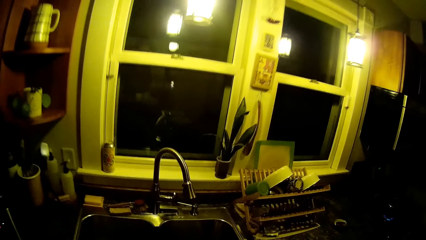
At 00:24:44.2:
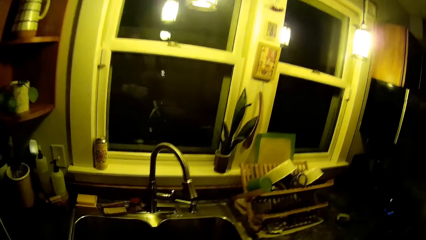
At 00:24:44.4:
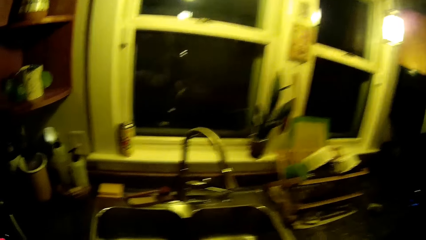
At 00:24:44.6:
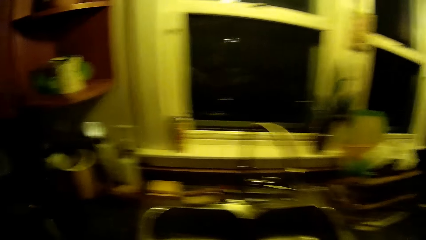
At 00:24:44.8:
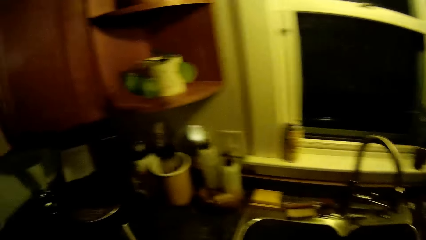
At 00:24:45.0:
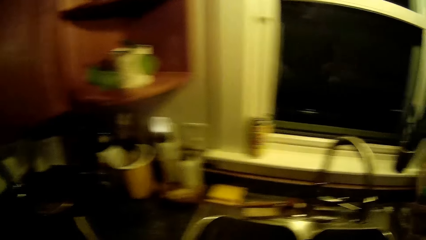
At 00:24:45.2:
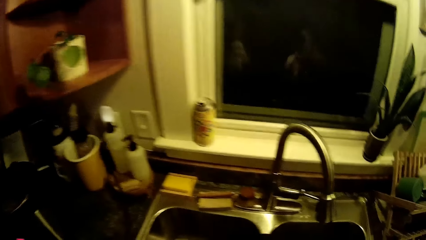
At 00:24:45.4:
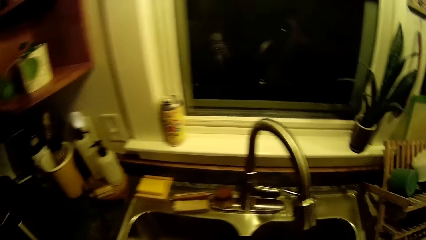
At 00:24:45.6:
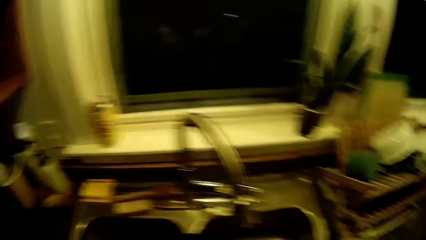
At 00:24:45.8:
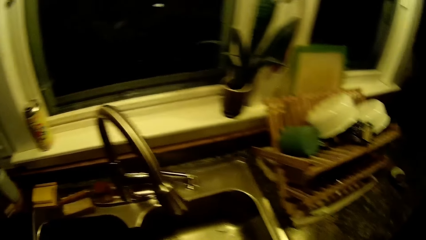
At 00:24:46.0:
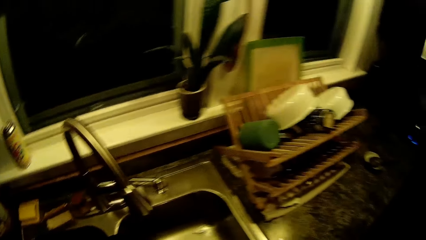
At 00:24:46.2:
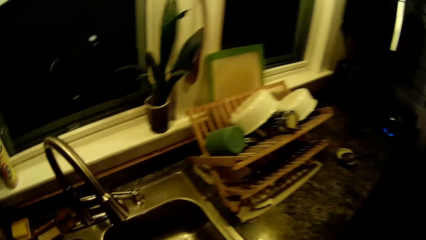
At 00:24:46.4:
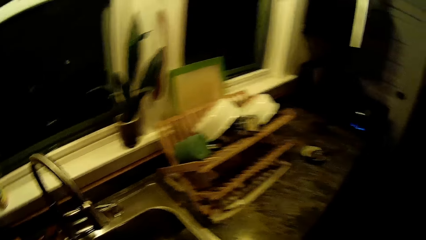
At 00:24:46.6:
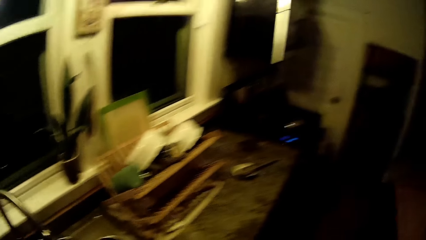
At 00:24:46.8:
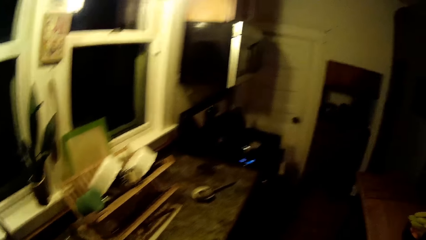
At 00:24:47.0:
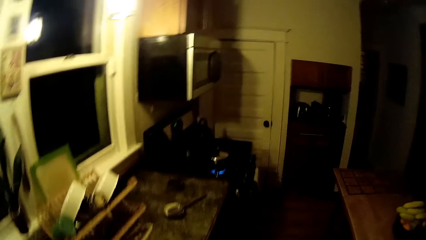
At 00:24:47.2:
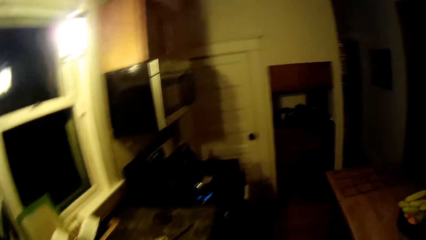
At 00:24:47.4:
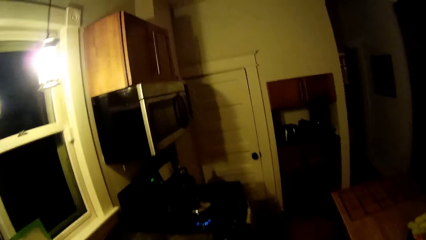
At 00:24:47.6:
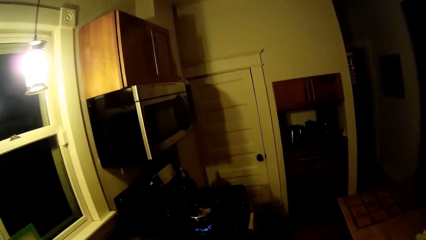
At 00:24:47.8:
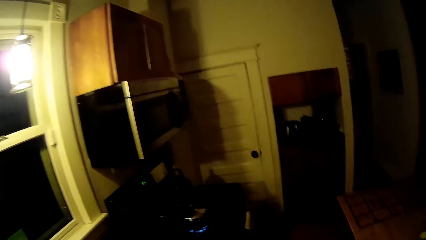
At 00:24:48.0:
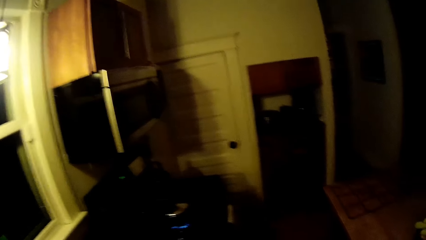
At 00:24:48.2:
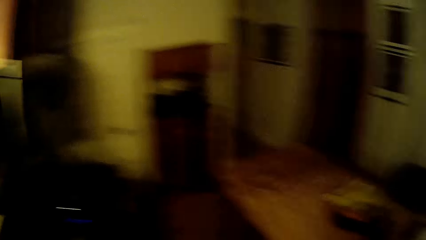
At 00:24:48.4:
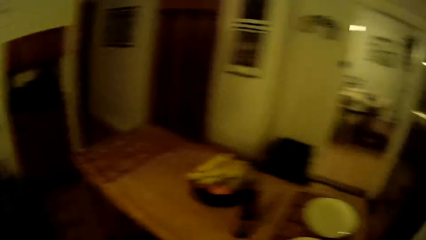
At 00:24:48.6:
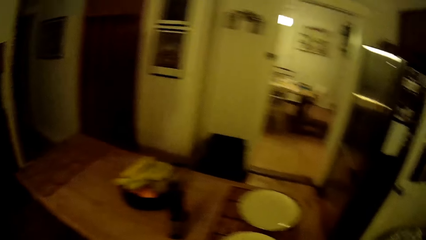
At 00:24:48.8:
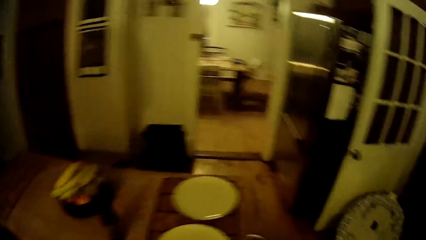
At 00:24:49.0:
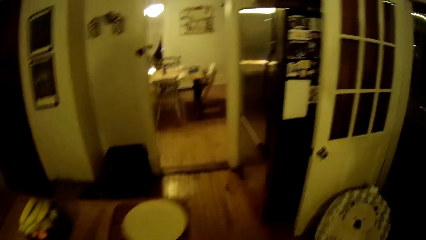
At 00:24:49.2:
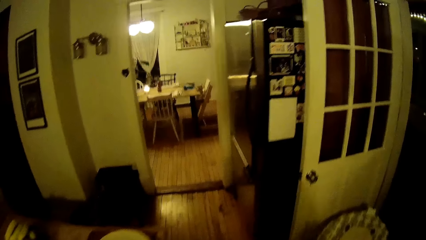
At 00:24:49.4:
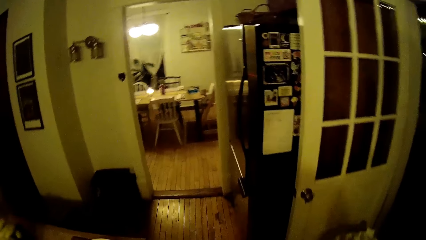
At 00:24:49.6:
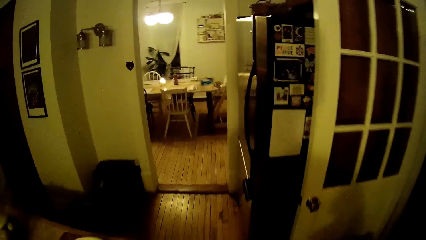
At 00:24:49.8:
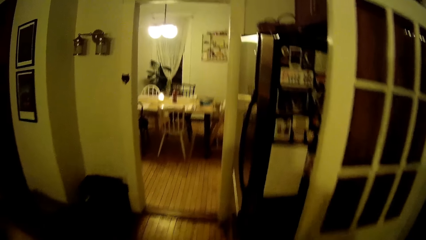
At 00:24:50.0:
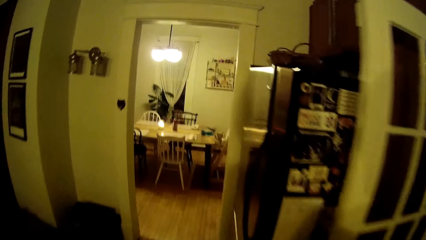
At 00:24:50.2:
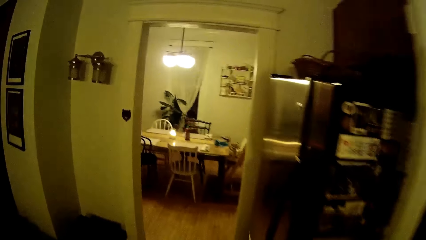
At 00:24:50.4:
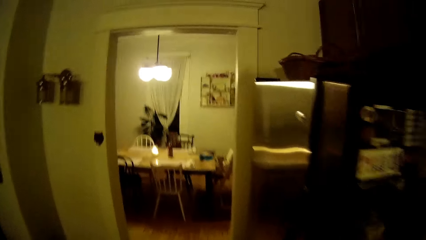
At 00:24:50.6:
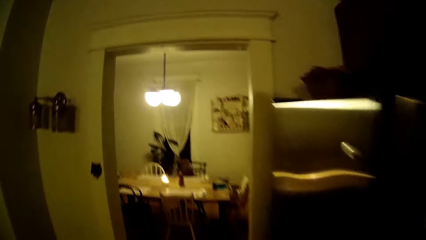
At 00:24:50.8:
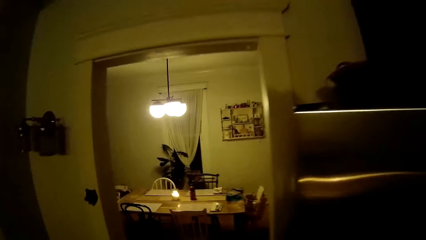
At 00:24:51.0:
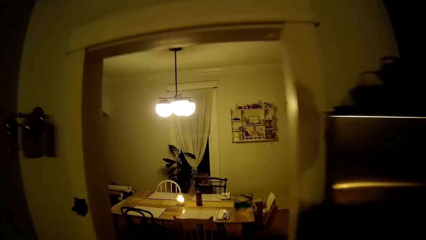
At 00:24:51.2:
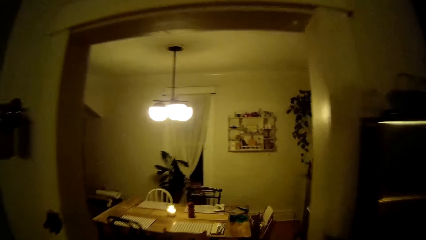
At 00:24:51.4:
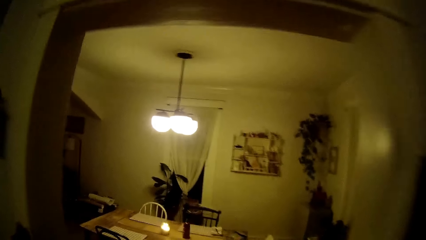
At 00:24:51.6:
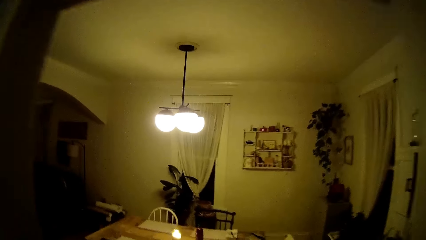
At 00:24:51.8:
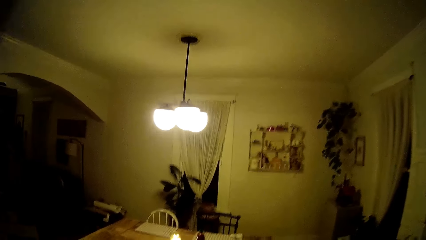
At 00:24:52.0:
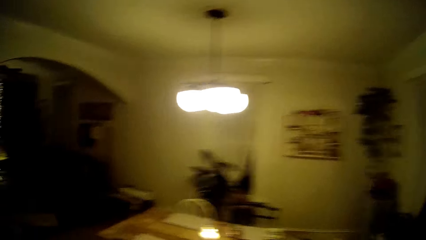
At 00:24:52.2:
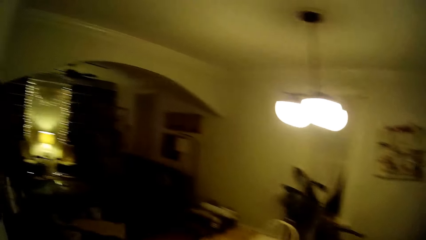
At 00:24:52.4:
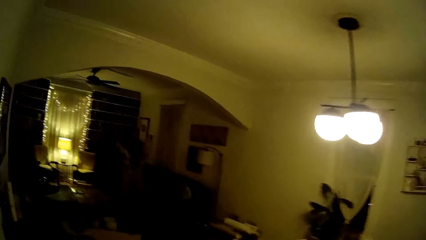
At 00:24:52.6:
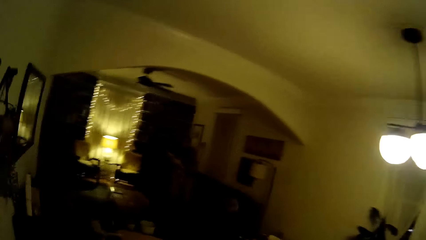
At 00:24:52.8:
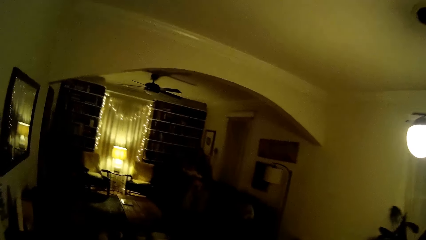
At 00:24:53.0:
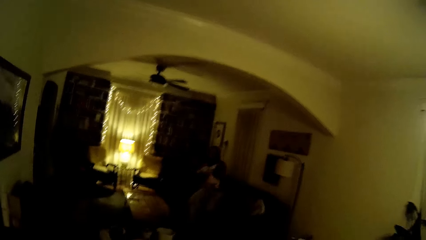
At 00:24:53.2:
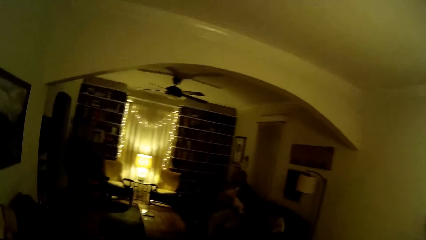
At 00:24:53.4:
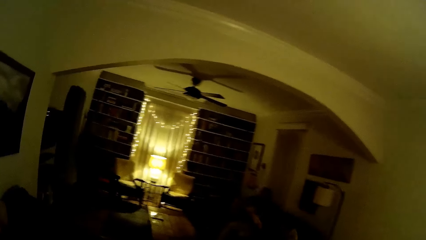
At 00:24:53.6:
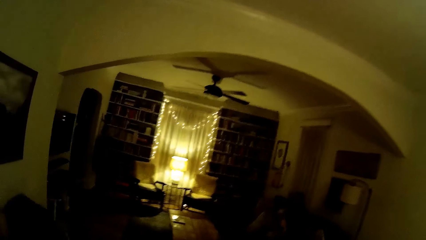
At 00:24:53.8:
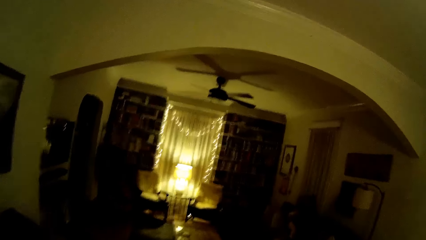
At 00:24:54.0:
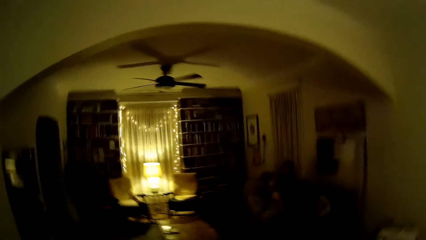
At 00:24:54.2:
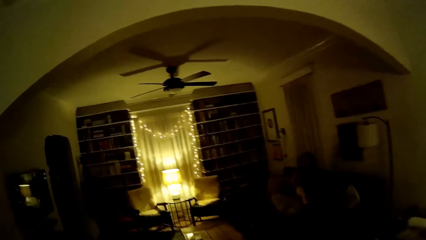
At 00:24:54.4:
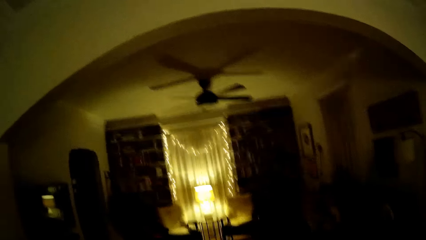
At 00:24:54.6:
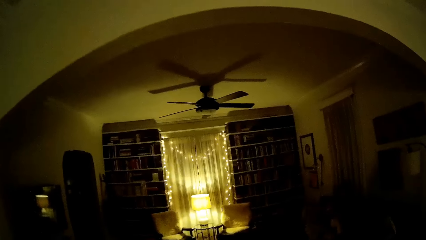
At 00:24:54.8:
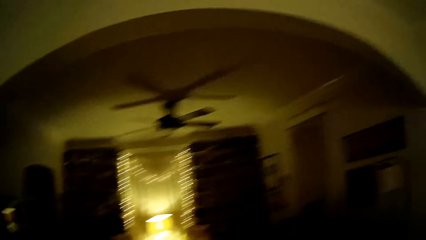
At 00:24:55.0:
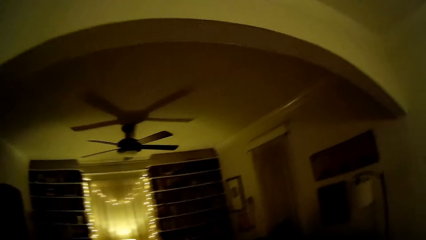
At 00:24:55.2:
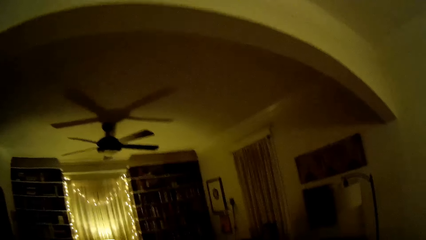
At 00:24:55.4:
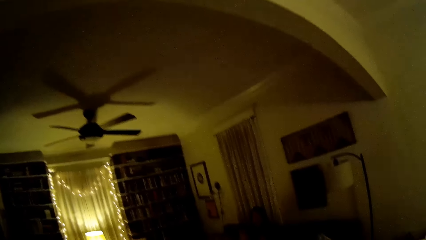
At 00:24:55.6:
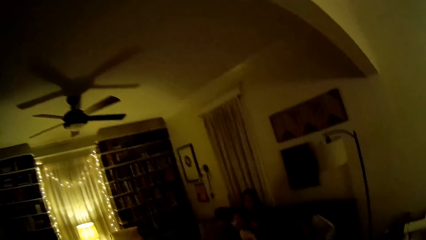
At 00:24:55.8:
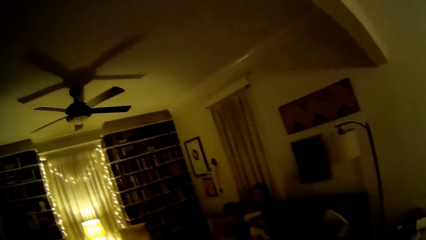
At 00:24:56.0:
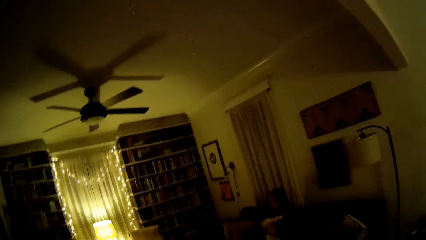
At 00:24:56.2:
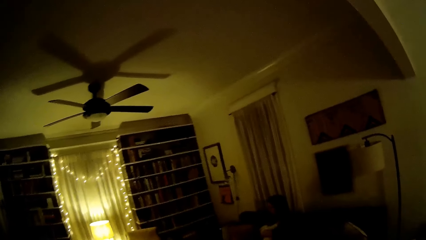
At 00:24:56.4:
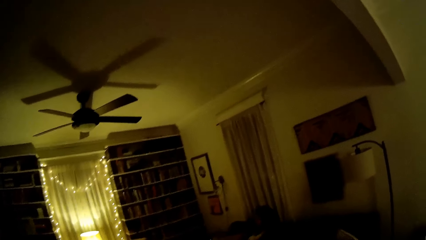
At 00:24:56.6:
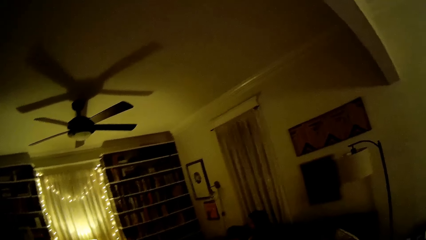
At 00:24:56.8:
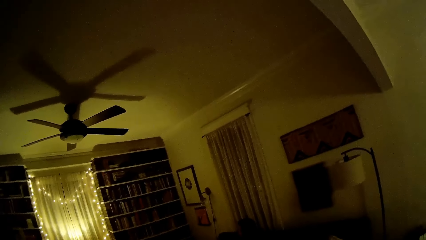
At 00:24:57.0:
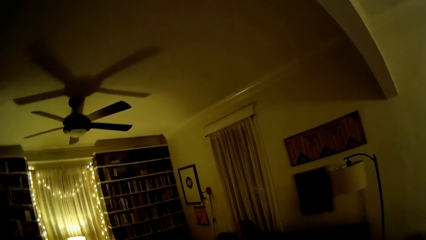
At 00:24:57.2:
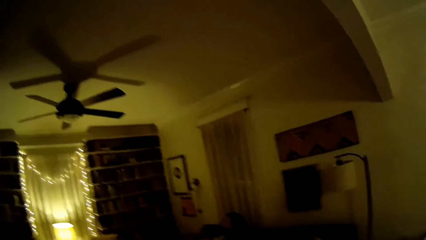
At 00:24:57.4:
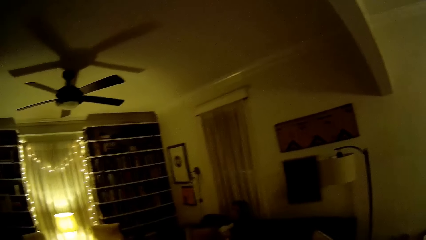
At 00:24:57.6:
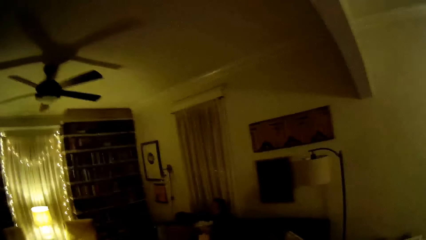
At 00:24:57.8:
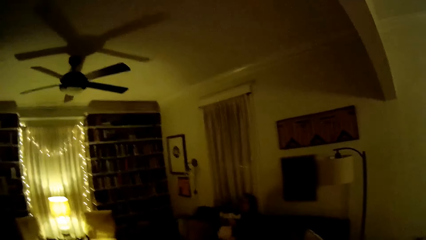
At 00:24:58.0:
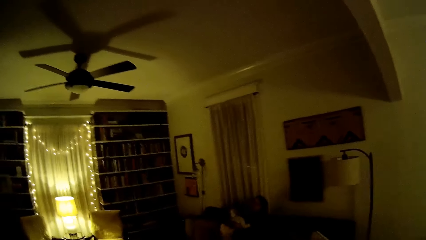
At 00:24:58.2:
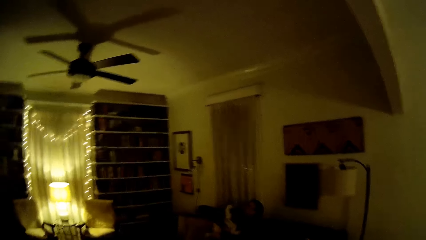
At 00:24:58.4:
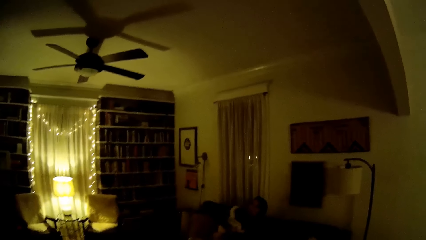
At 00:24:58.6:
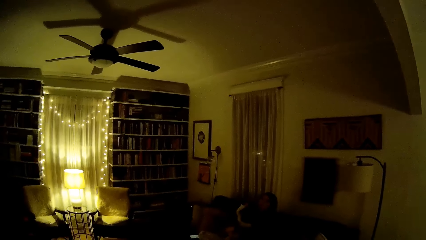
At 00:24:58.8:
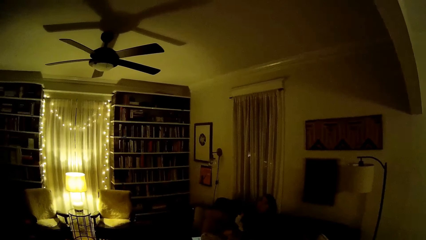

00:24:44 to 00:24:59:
The camera wearer walks around and walks into the dining area. They talk to the lady, walk around, and sit on a chair.
